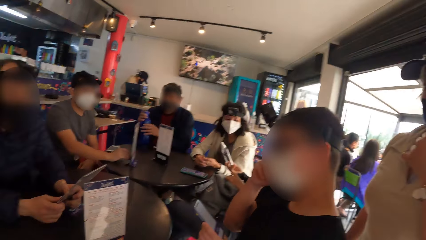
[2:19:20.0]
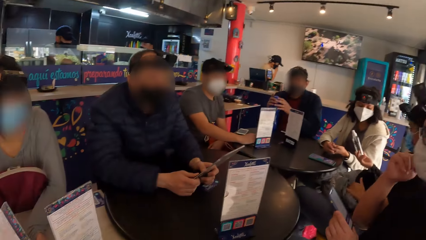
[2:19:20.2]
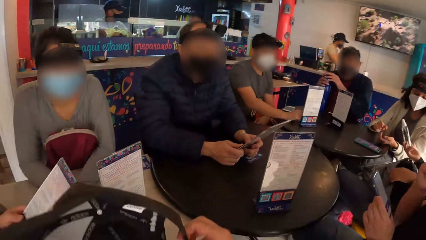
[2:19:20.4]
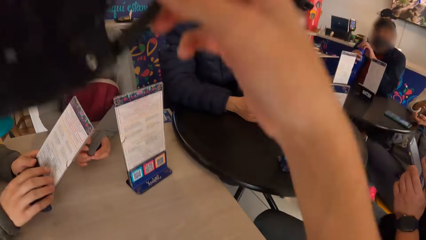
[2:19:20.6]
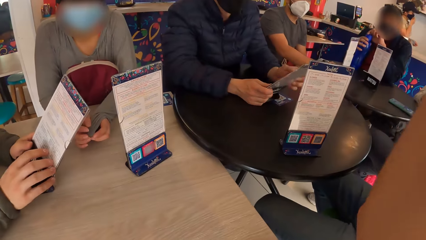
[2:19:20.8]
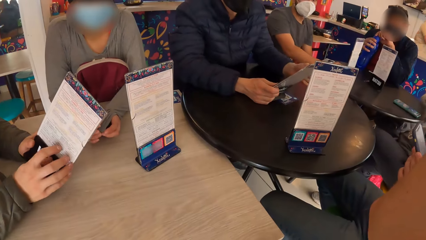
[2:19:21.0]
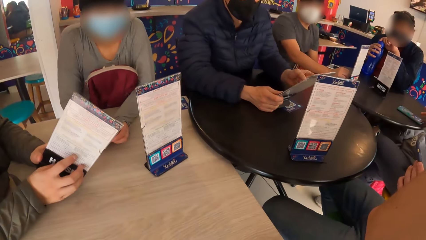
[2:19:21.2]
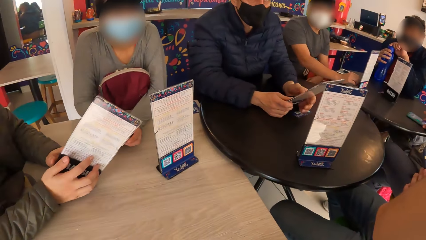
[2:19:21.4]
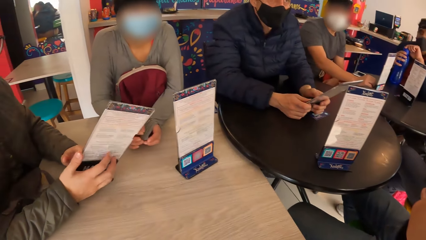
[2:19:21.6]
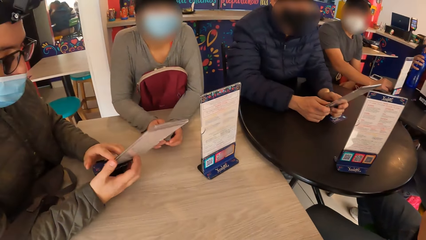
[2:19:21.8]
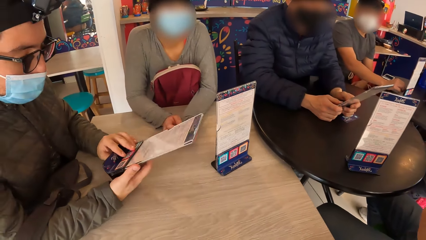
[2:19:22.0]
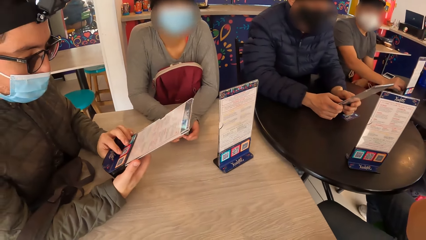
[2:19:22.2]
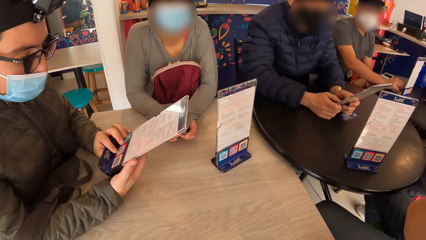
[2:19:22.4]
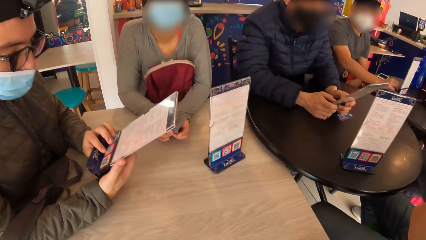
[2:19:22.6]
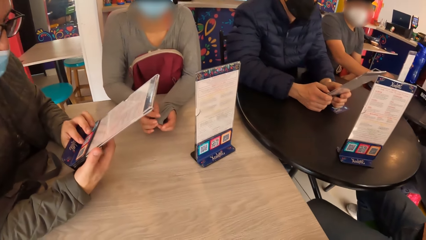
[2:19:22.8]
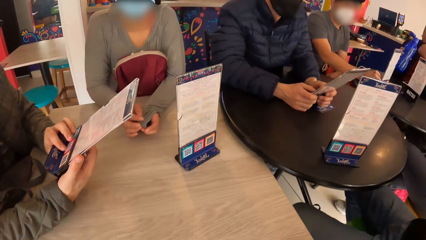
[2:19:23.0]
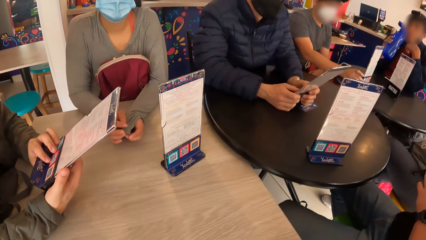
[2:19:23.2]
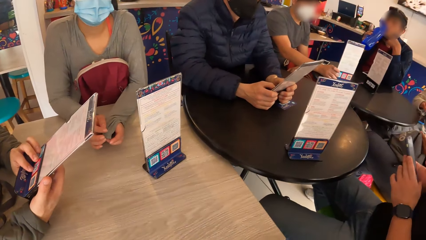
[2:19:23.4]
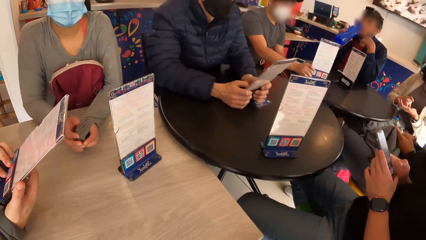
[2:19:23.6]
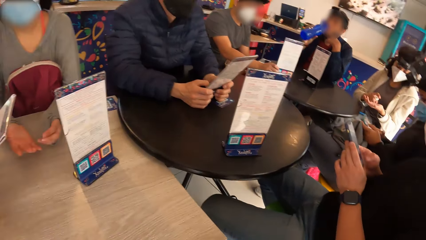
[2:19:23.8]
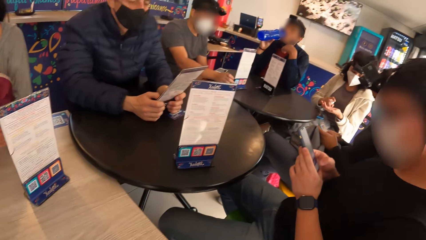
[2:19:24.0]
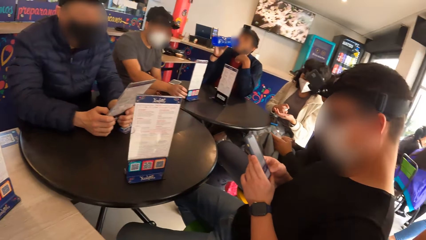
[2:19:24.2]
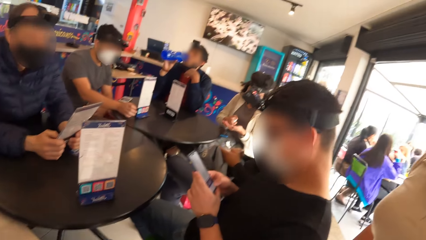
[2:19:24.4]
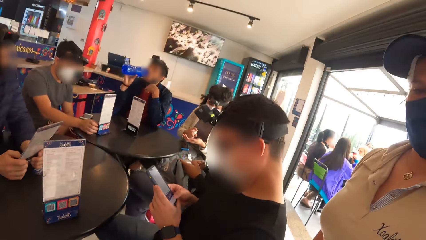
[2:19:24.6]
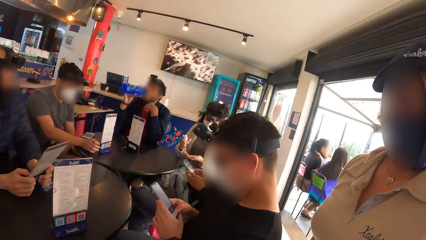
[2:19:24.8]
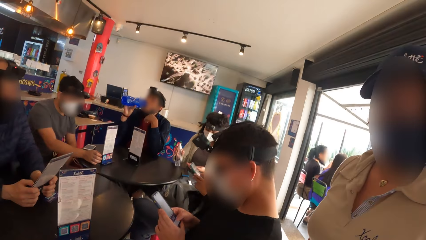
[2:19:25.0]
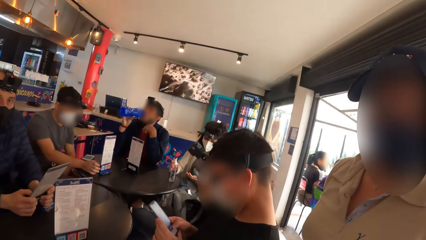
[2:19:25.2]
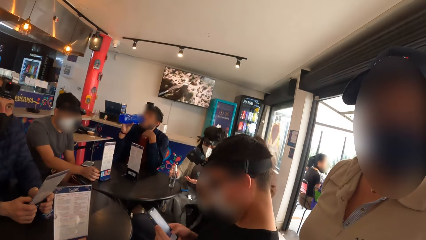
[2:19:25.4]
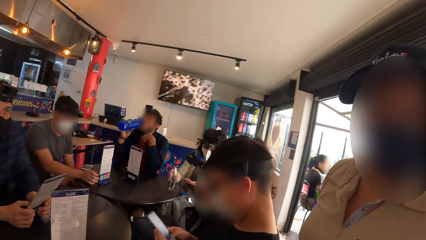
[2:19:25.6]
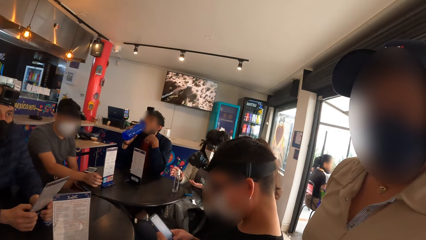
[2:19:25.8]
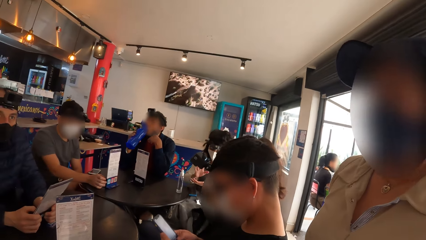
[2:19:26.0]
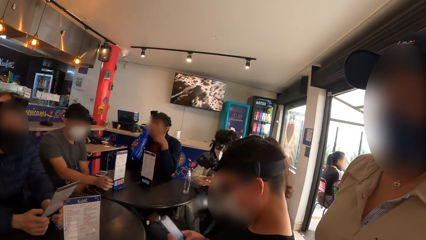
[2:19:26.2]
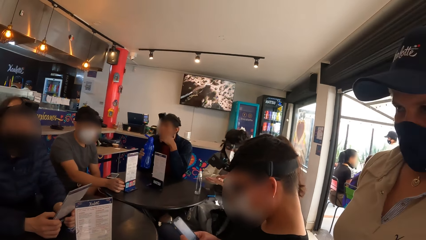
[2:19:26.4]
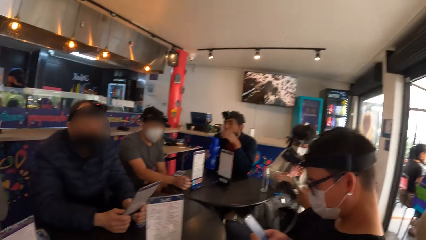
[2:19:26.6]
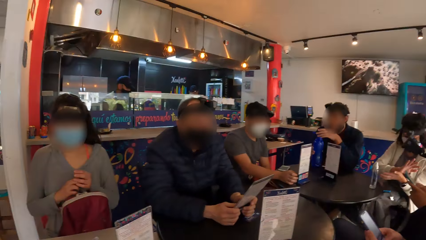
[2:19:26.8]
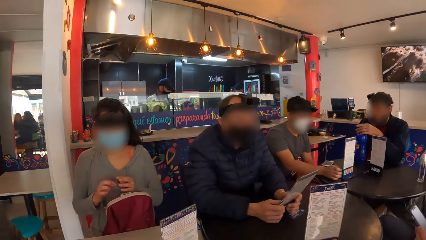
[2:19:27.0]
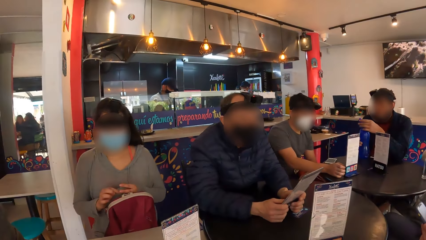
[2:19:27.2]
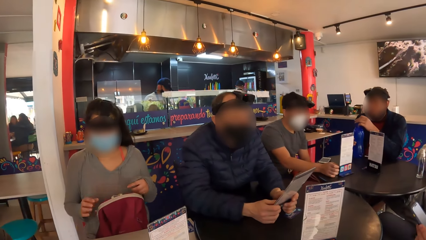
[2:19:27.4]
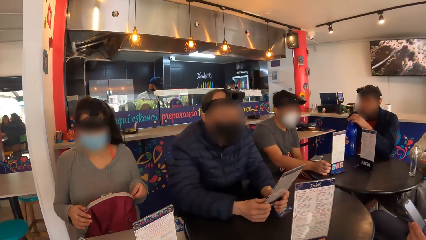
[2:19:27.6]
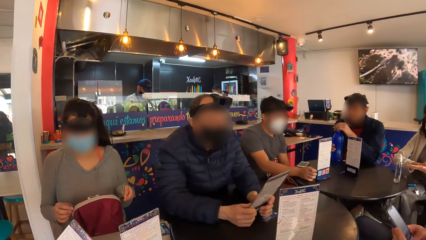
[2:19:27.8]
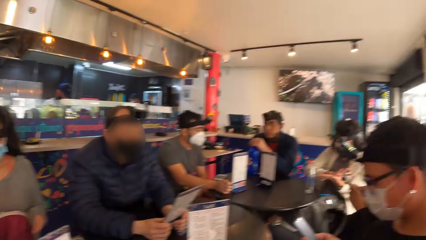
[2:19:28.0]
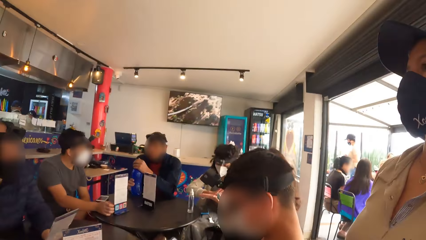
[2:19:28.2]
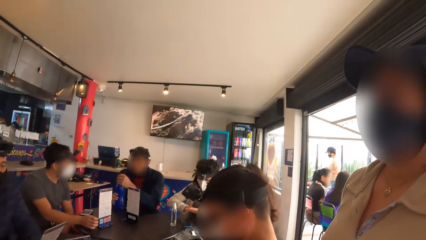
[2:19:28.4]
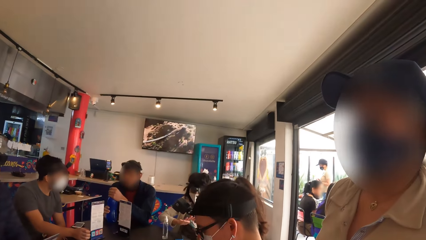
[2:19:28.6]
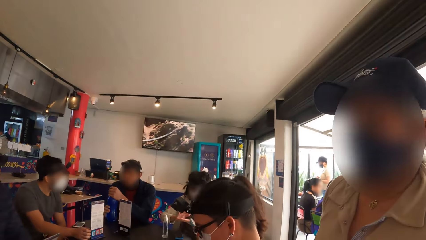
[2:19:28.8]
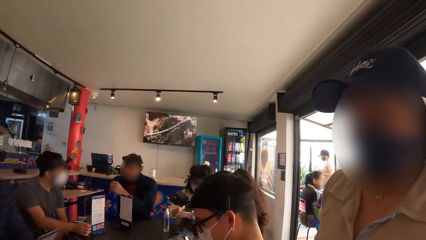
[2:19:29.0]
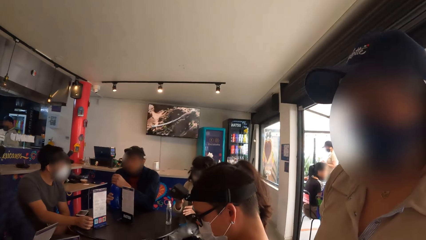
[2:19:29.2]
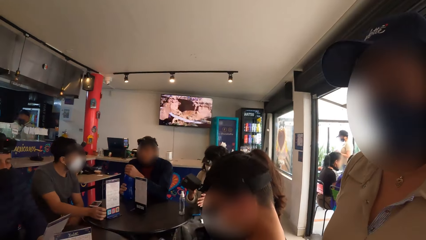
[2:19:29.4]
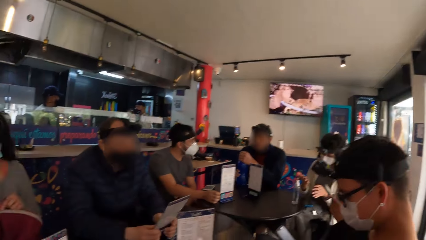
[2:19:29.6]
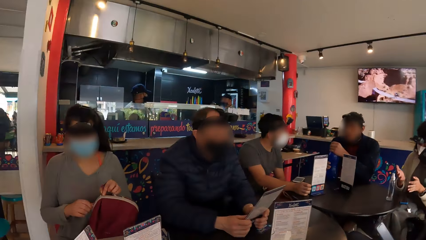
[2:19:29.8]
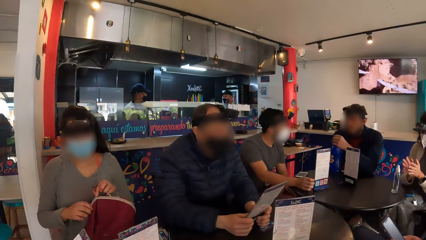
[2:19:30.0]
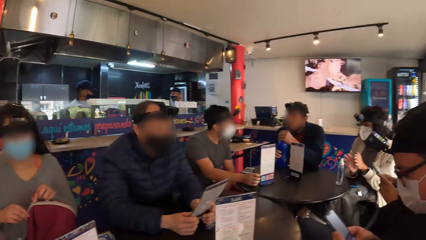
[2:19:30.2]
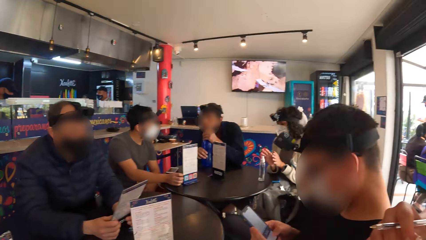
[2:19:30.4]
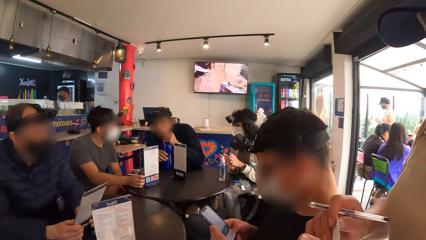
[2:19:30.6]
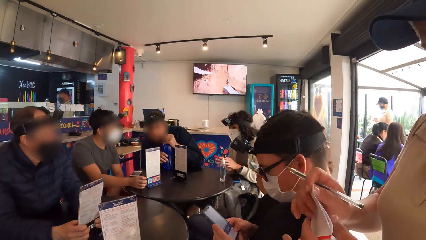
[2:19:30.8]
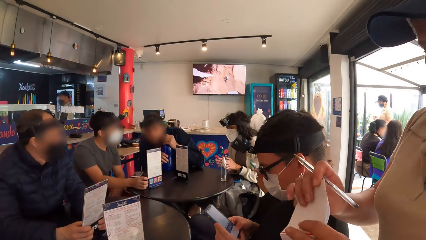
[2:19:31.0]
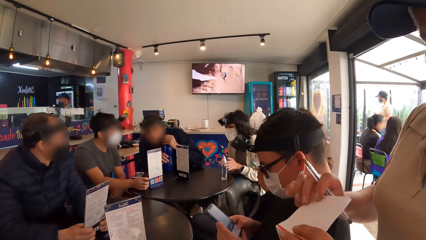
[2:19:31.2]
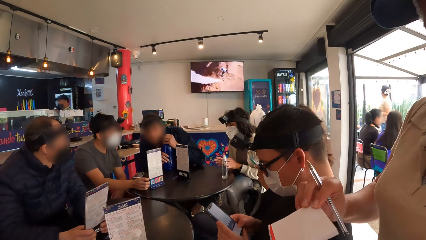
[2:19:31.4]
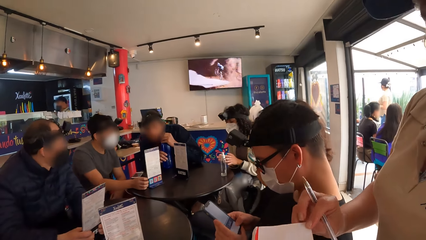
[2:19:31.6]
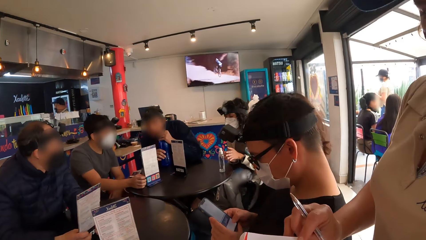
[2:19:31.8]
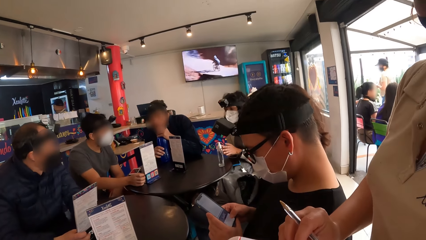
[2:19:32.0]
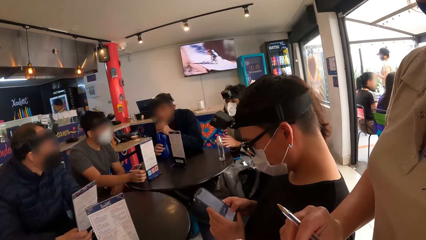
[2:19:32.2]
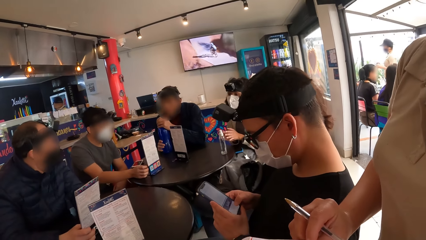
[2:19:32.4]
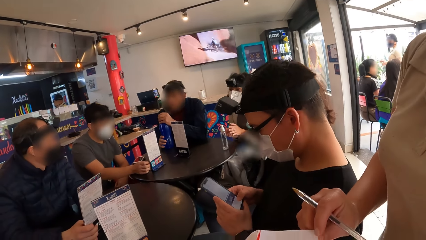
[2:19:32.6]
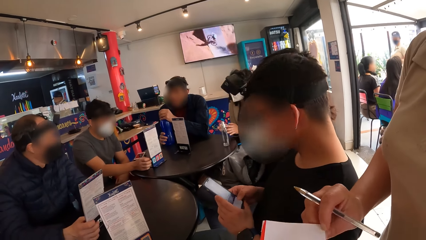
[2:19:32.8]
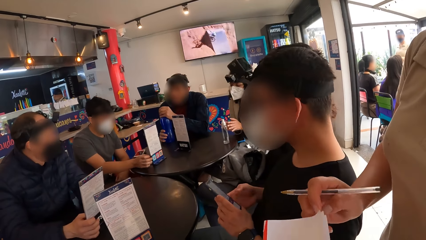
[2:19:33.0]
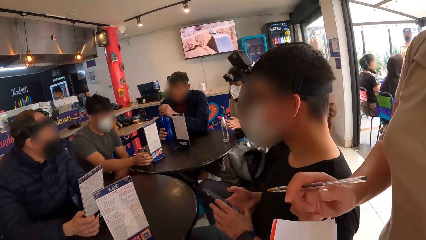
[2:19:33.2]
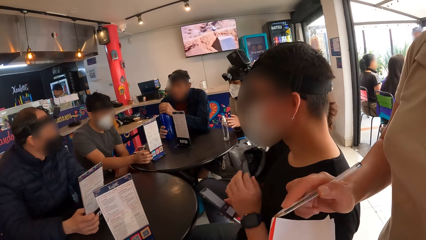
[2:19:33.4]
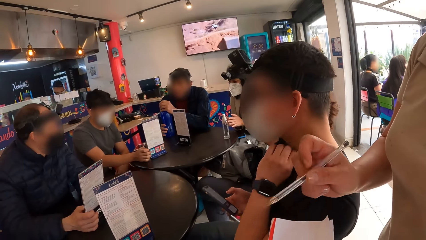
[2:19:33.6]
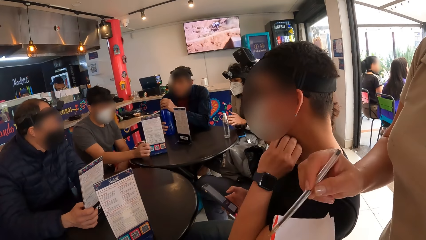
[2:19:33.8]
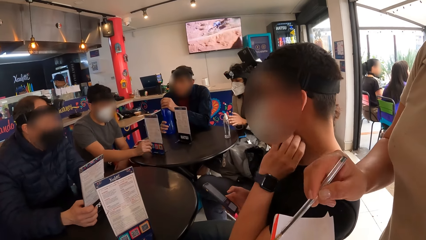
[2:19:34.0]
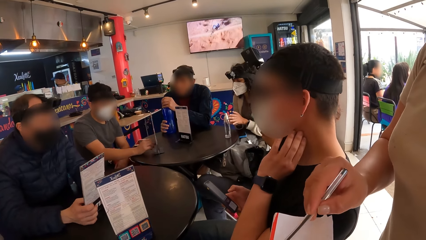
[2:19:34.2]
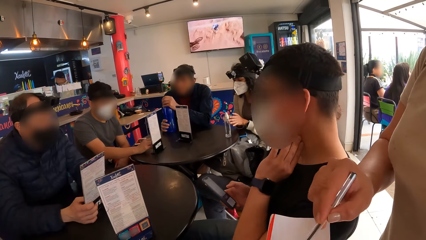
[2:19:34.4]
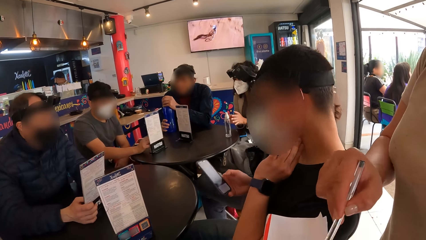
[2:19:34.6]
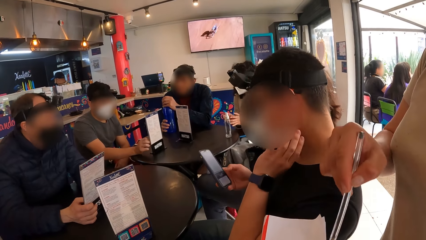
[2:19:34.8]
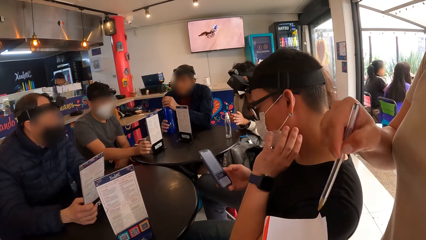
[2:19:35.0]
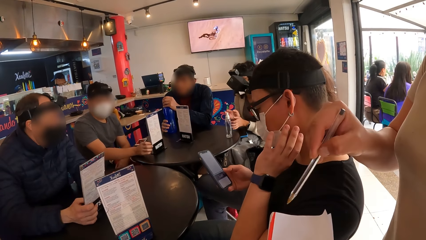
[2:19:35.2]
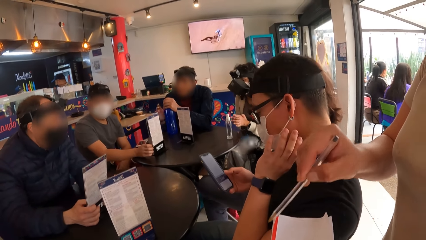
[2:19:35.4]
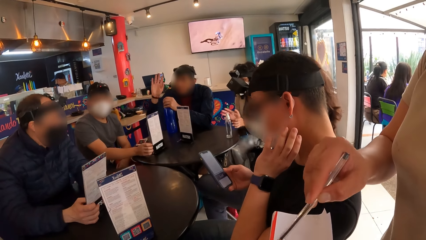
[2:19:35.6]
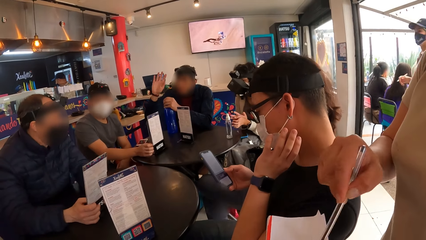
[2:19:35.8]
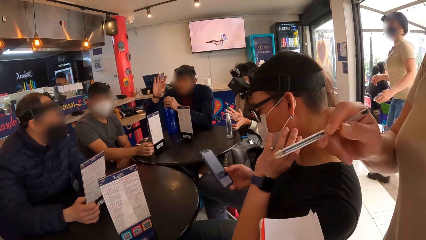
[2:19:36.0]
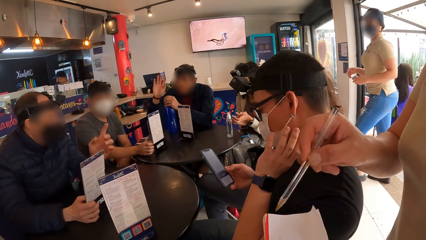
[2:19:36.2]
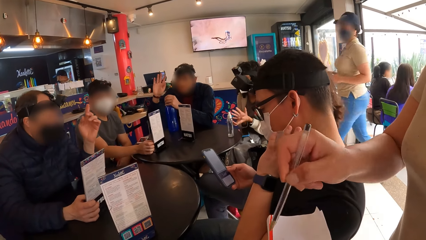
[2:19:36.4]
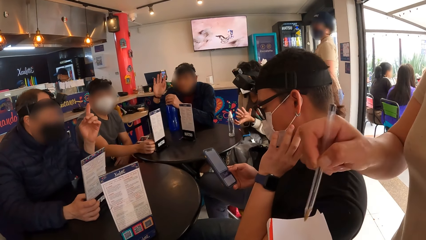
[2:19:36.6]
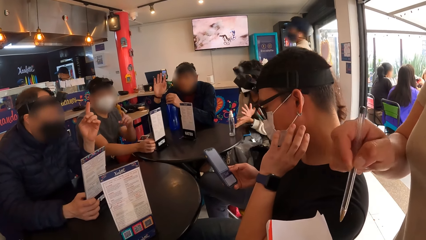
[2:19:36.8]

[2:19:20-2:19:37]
The camera wearer dialogues with a waiter. They wear a hat. A man opens a bottle with his left hand. Another man reads a menu. The first man drinks from the bottle in his right hand. A woman sprays sanitizer on her hand. The camera wearer dialogues with the waiter. The woman drops the sanitizer on the table with her right hand. The woman rubs the sanitizer in both hands. The camera wearer looks around the table. The waiter shows a note to the camera wearer.
